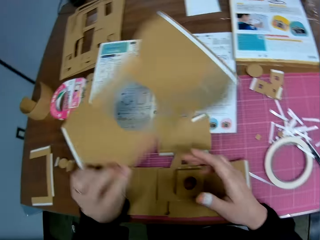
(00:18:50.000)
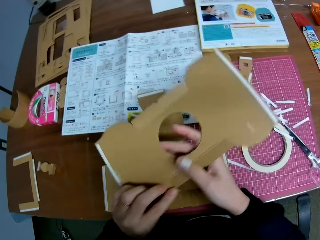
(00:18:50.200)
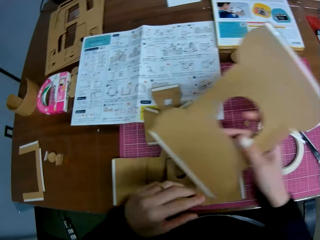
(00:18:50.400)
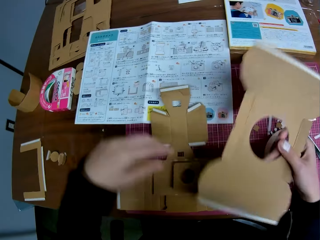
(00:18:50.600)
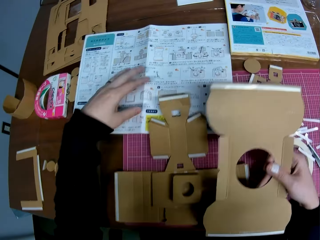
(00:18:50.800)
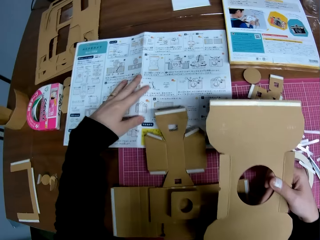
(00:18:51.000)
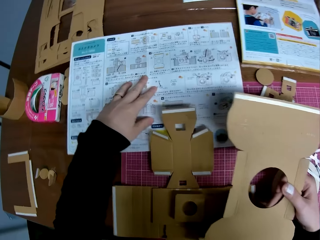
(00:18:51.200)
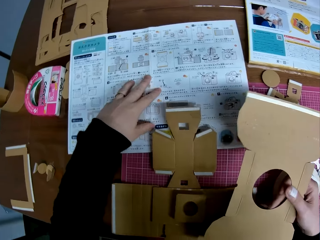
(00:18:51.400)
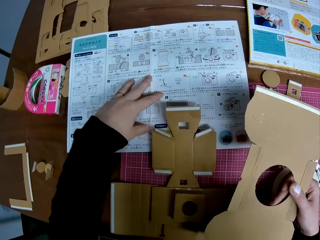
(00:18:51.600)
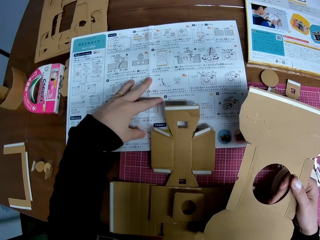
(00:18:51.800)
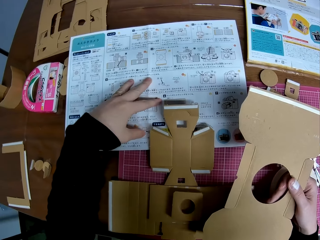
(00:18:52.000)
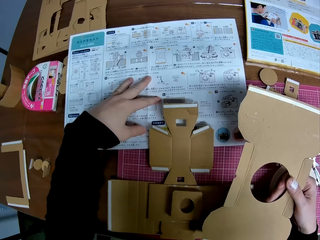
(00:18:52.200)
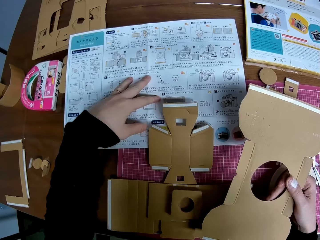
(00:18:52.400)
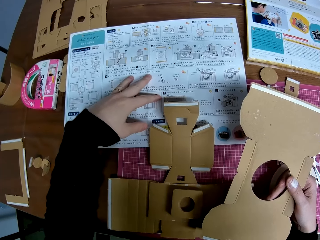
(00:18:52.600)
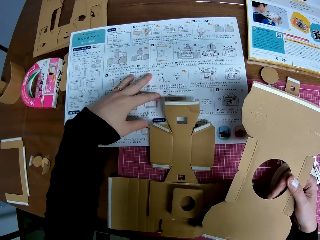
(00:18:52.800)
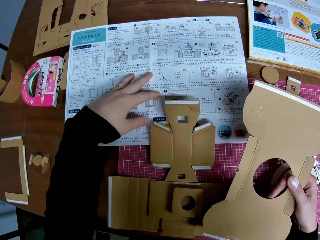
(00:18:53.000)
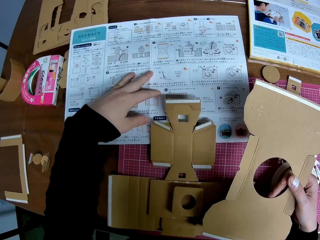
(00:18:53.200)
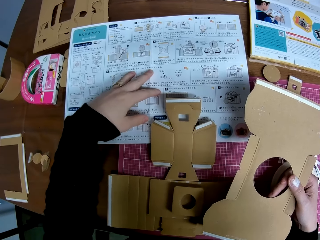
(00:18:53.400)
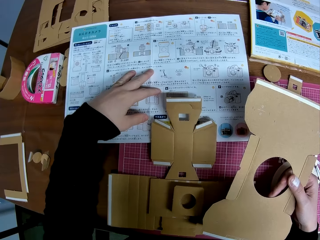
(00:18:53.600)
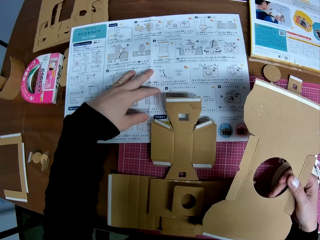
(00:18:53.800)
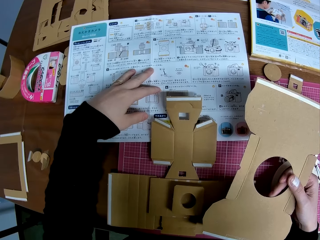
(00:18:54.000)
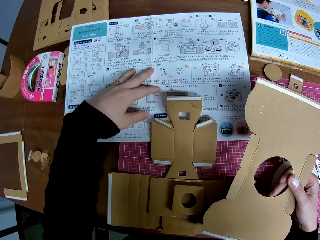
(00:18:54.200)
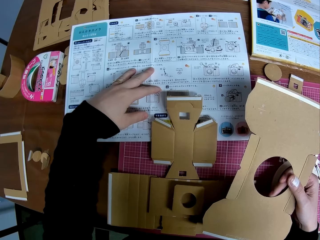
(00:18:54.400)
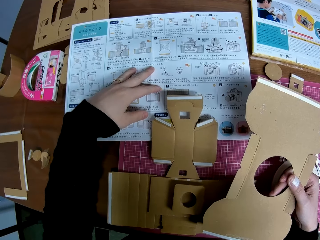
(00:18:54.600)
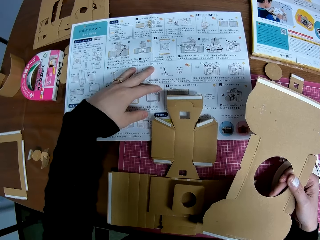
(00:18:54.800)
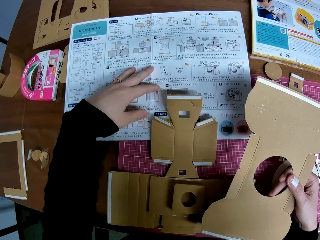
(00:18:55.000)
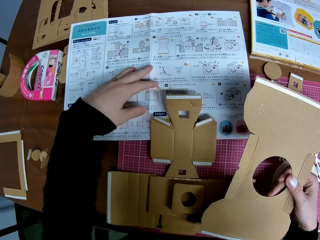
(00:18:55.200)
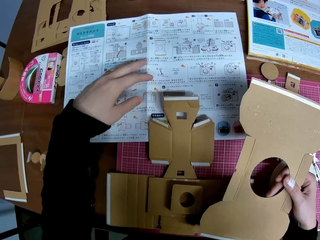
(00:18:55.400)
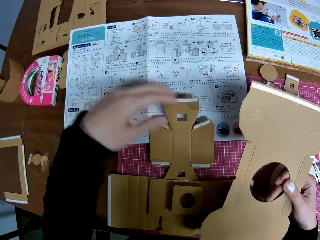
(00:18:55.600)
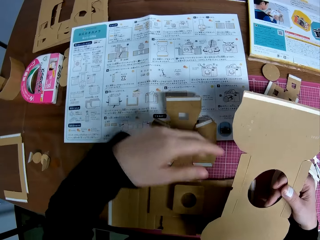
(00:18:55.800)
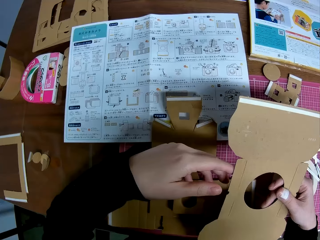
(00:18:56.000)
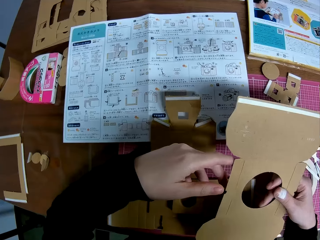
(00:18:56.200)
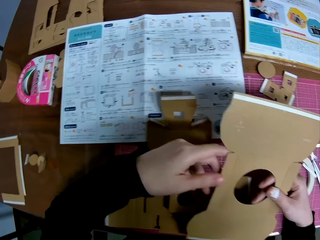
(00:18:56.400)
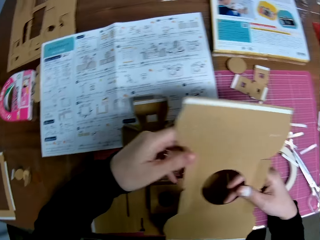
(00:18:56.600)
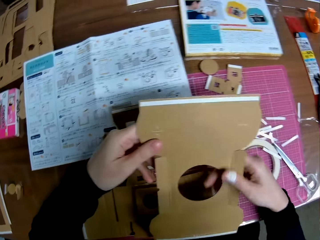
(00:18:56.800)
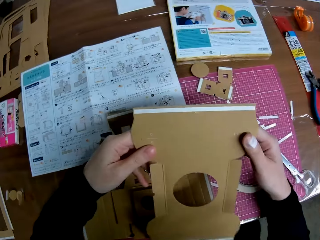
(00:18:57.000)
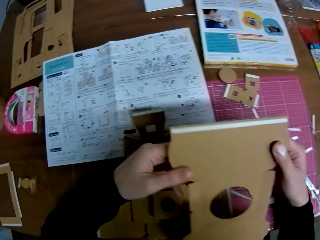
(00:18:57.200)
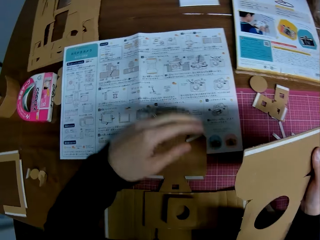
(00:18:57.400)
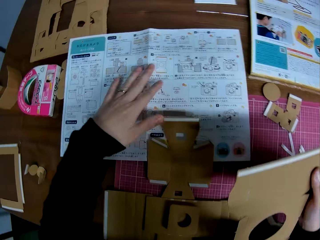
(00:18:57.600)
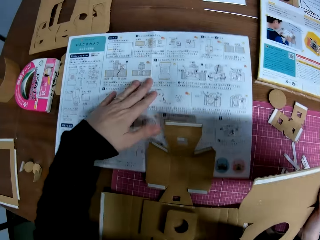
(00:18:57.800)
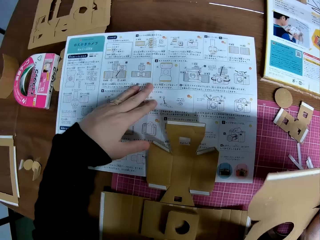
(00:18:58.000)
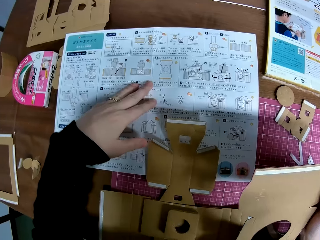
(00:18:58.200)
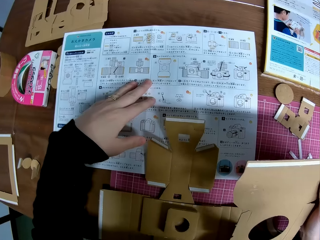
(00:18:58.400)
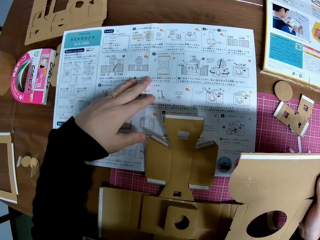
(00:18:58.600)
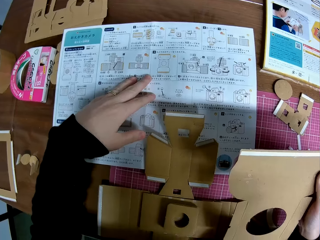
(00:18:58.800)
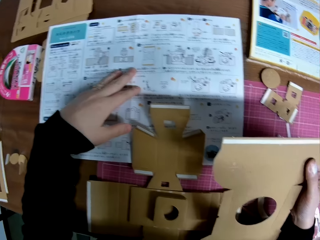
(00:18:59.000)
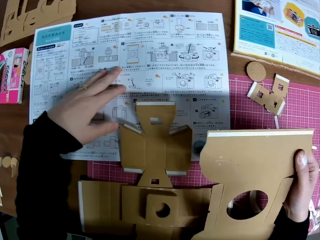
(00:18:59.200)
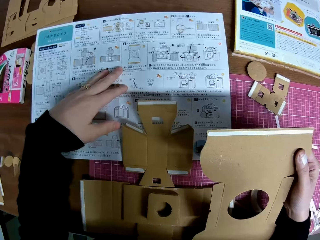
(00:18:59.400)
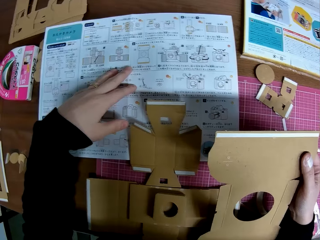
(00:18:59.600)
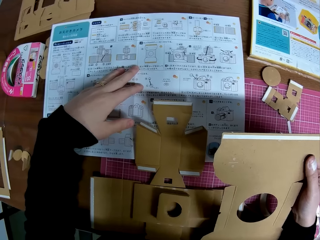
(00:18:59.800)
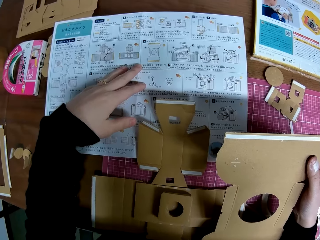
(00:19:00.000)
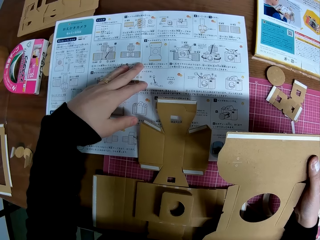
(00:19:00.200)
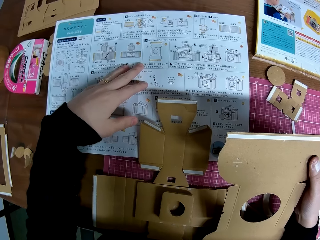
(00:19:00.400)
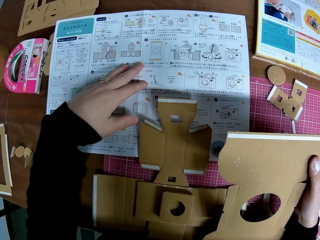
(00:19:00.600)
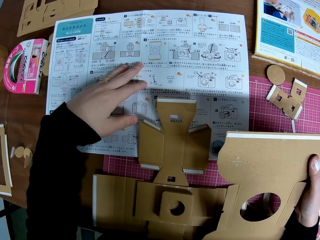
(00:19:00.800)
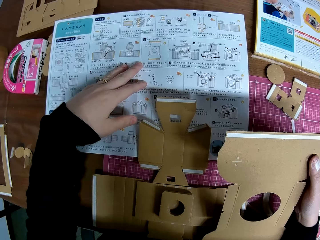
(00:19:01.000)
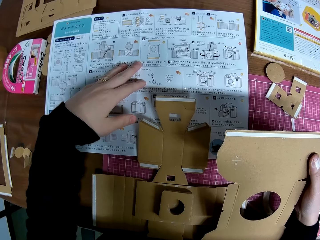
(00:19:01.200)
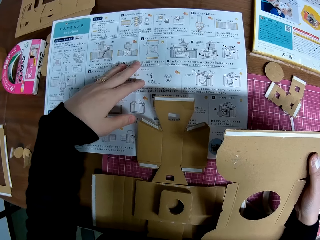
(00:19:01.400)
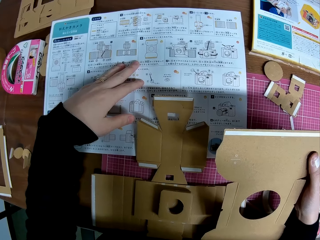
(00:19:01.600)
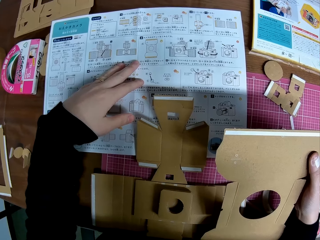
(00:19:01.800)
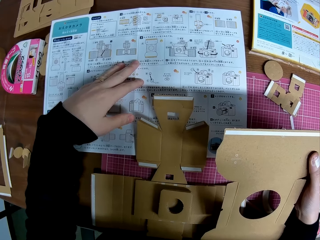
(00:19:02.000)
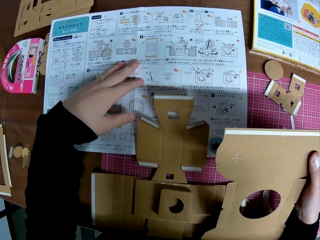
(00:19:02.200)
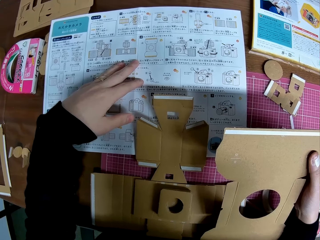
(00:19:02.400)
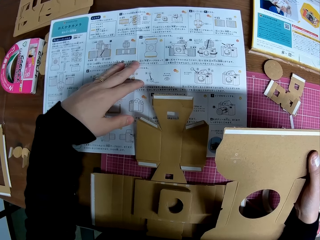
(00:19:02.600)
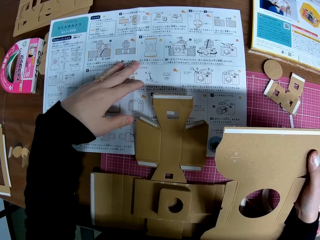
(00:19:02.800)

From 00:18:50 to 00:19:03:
The camera wearer picks up the paperboard. She passes the lens cover model to her right hand. She adjusts the manual on the cutting mat with her left hand. She reads the paper. She holds the lens cover model with both hands. She adjusts the manual on the cutting mat with her left hand. She reads the paper.

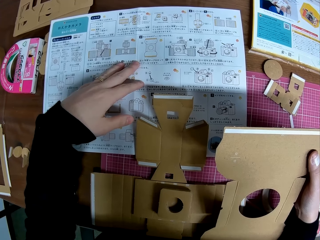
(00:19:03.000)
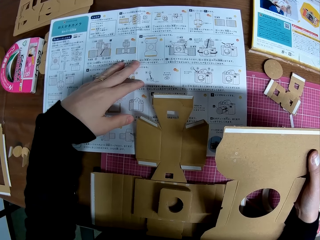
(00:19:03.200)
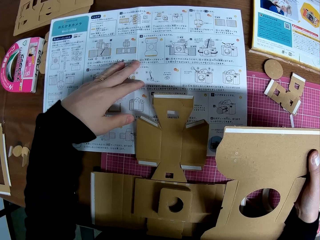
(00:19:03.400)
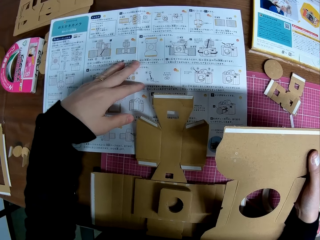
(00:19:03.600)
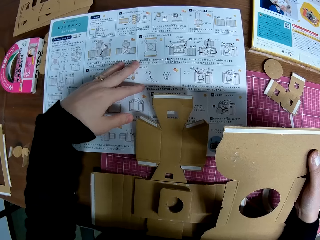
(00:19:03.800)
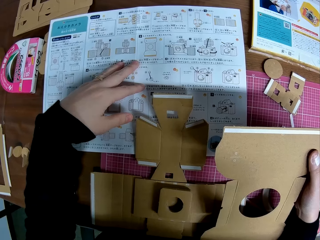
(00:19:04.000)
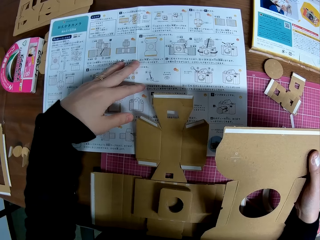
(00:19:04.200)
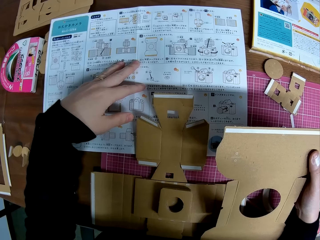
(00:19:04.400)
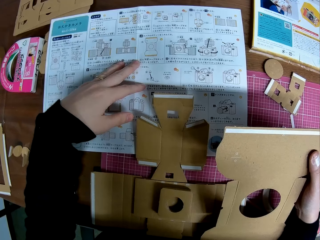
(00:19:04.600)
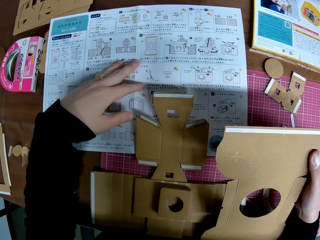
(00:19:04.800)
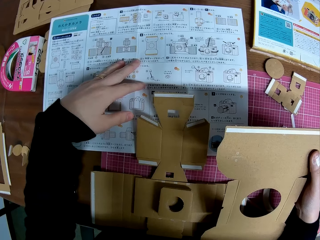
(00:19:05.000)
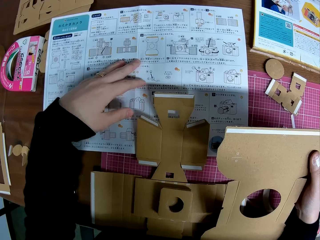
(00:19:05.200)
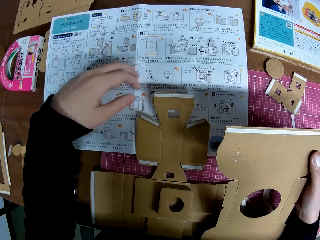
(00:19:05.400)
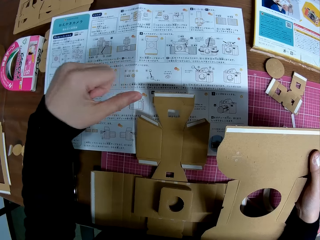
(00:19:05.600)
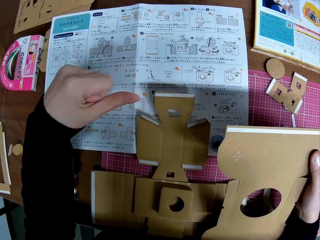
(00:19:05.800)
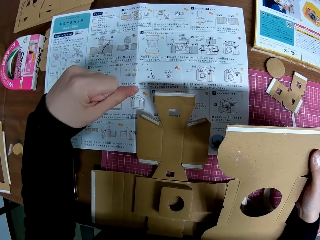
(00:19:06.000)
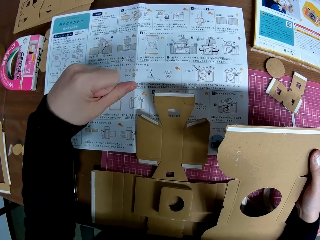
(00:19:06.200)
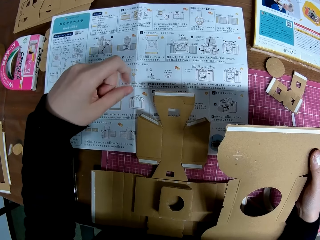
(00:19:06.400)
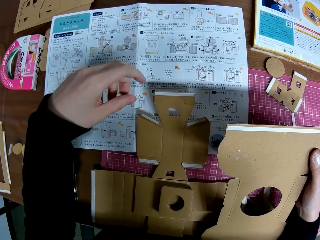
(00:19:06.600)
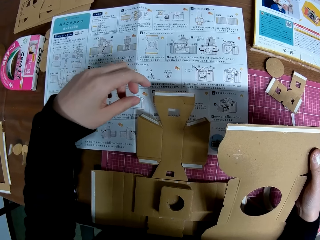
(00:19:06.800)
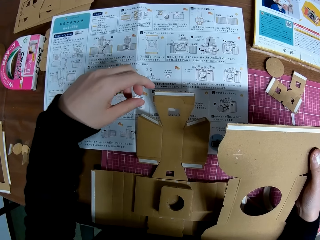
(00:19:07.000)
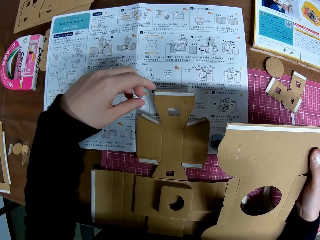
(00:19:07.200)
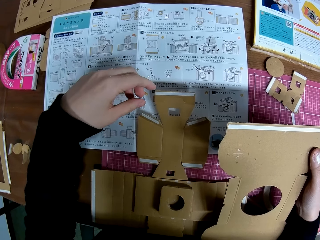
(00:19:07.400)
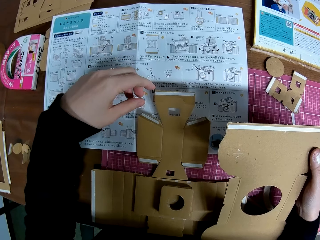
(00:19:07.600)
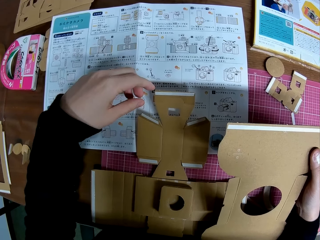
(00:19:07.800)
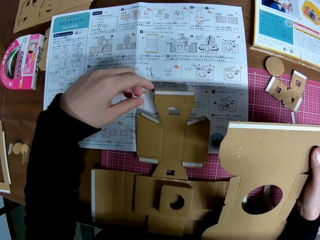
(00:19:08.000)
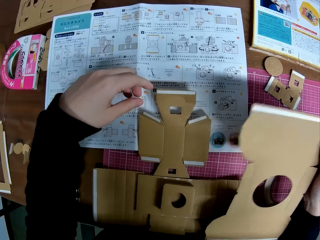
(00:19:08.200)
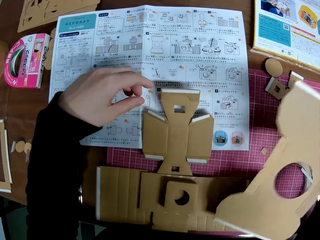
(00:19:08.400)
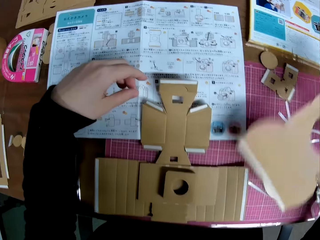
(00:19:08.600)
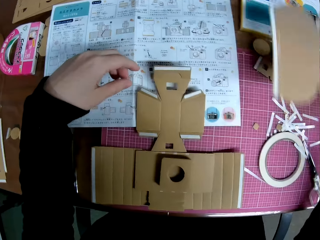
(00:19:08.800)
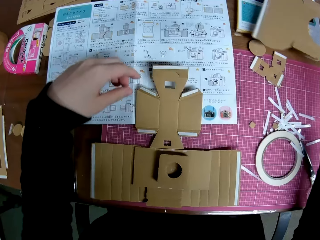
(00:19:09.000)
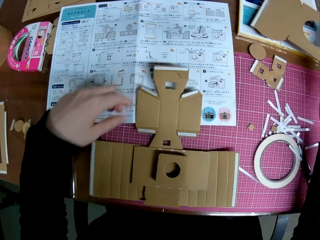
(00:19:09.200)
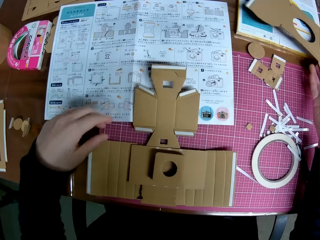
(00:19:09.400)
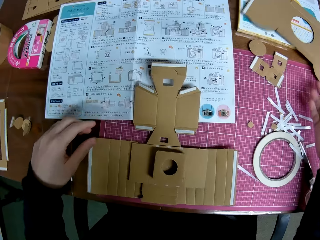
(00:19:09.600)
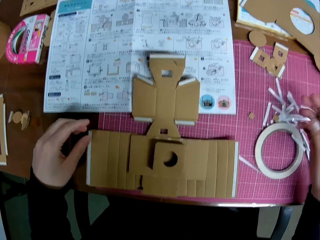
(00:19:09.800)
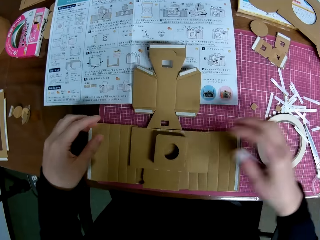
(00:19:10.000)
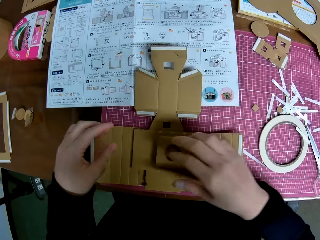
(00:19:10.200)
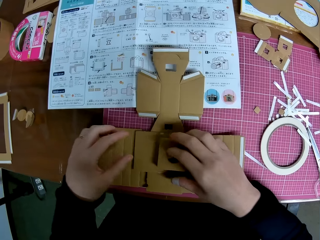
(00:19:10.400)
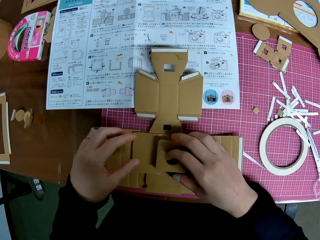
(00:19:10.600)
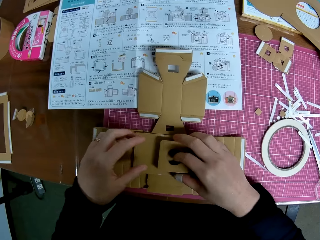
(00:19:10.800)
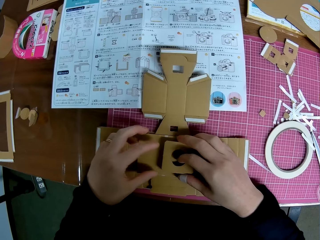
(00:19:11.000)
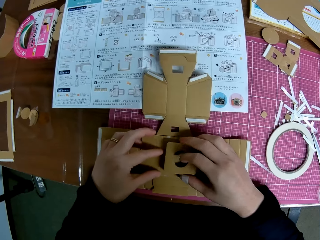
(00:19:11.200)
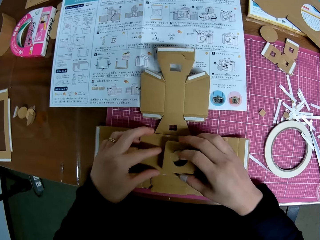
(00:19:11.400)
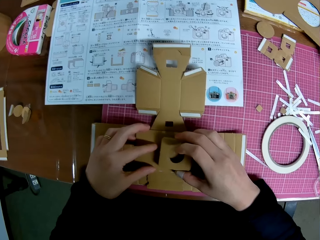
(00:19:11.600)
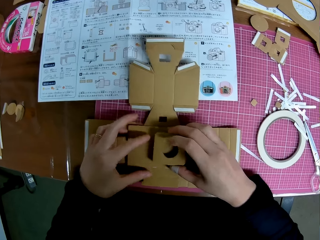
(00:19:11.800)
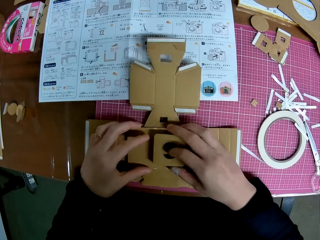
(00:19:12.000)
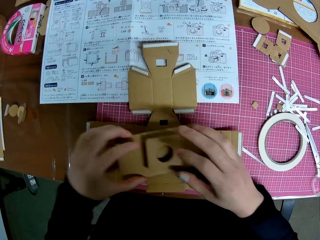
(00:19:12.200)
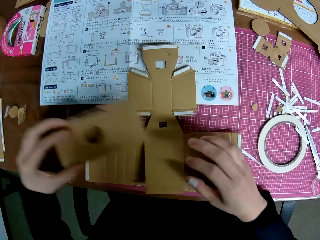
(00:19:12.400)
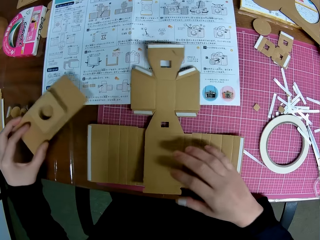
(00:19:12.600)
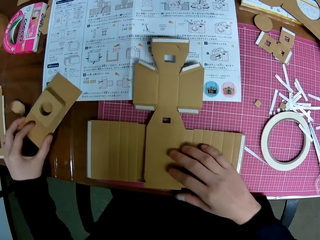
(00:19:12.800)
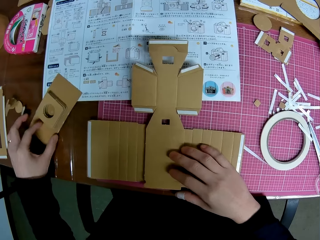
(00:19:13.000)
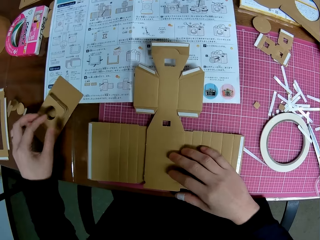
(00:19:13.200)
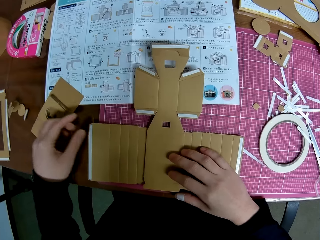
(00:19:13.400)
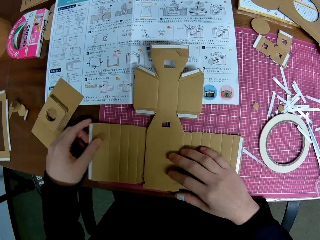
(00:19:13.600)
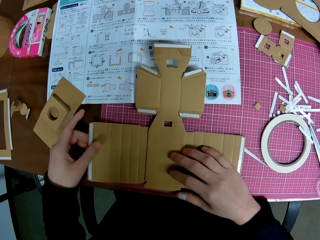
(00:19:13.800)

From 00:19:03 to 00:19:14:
The camera wearer drops the lens cover model or paperboard in her right hand on a textbook on the cutting mat. She holds the lens model with her hands. She assembles the paperboard. She picks up the lens model with her left hand and puts the lens model in her left hand on the table.
